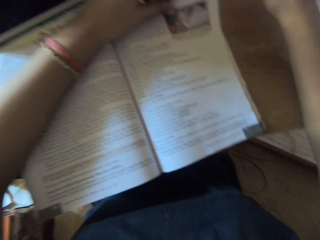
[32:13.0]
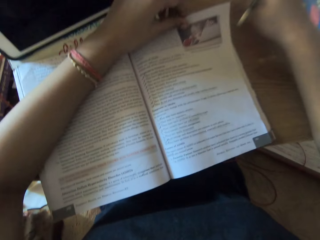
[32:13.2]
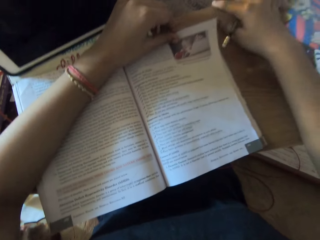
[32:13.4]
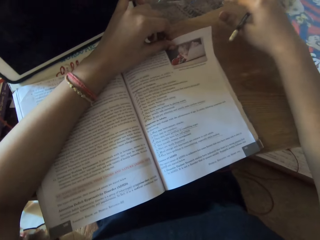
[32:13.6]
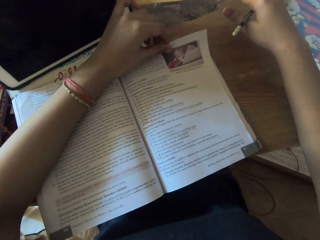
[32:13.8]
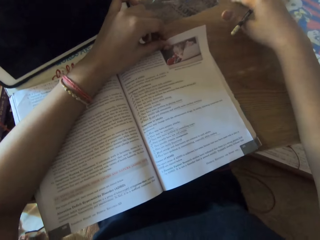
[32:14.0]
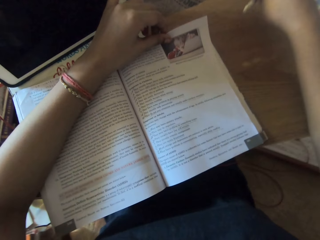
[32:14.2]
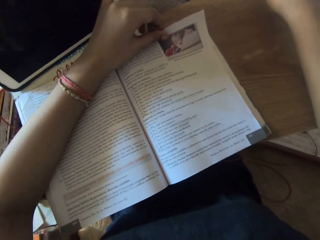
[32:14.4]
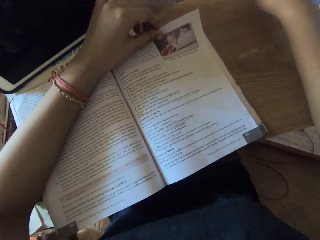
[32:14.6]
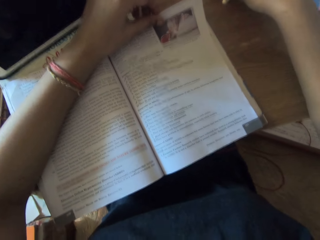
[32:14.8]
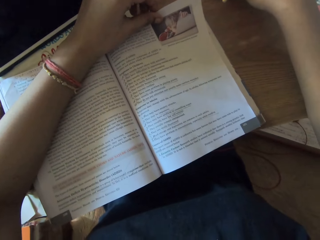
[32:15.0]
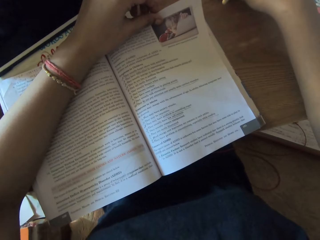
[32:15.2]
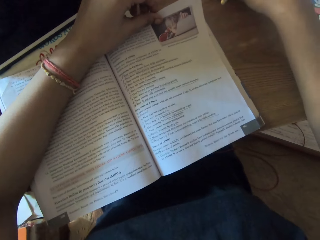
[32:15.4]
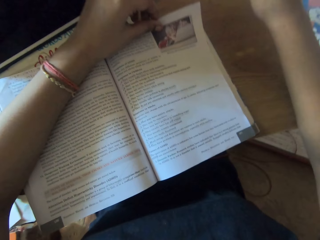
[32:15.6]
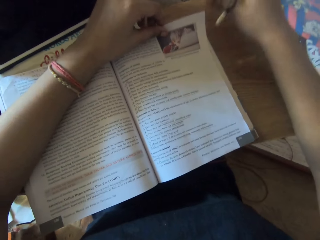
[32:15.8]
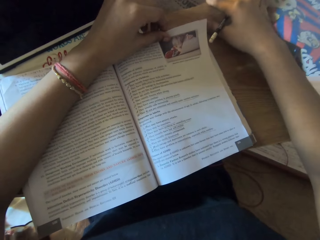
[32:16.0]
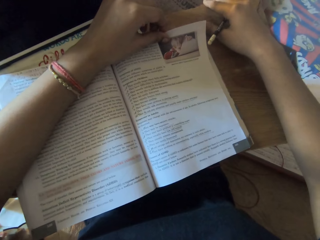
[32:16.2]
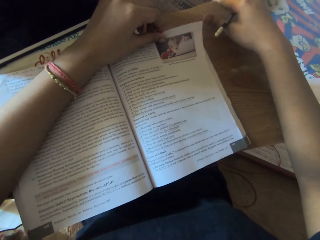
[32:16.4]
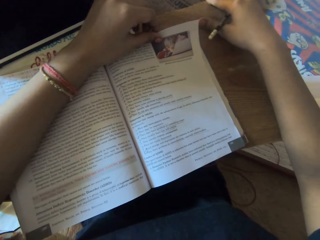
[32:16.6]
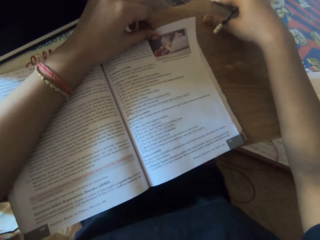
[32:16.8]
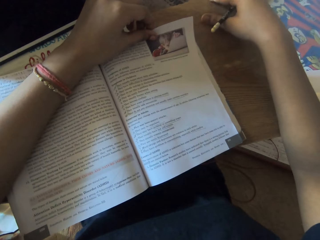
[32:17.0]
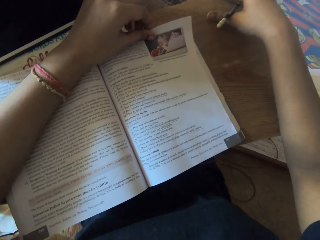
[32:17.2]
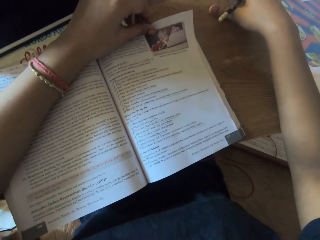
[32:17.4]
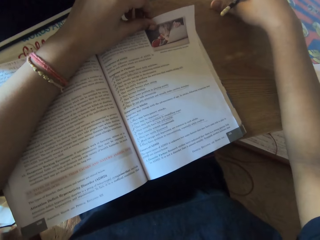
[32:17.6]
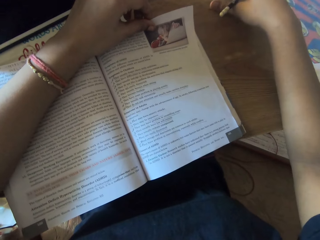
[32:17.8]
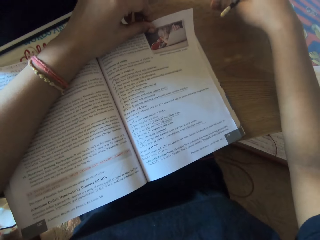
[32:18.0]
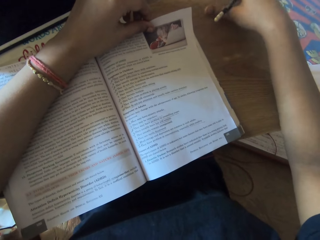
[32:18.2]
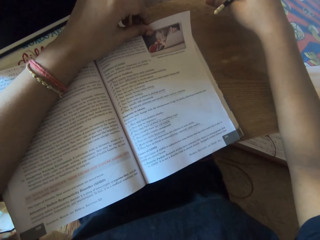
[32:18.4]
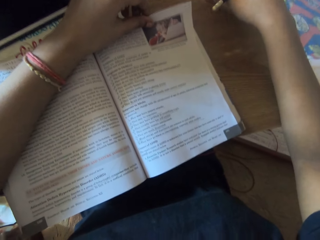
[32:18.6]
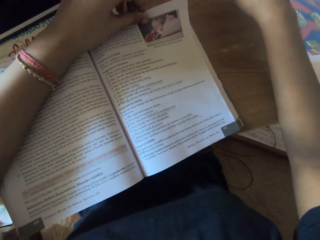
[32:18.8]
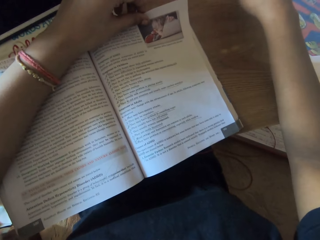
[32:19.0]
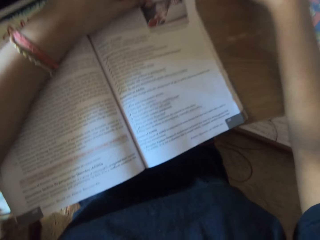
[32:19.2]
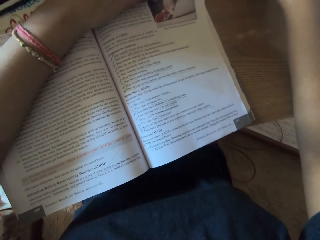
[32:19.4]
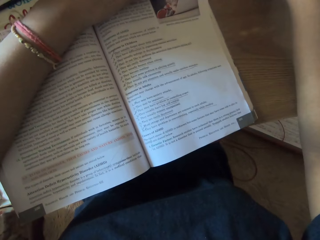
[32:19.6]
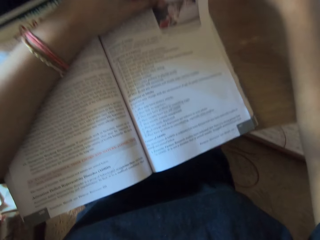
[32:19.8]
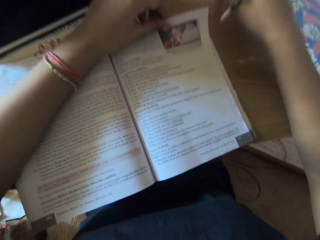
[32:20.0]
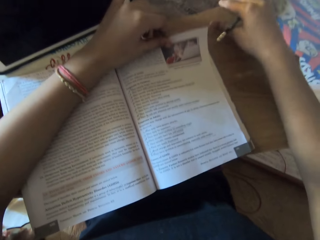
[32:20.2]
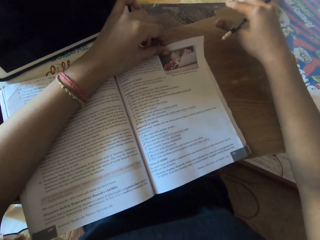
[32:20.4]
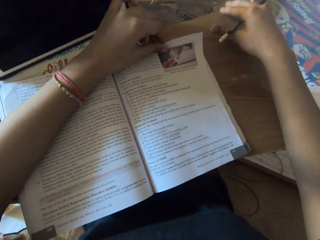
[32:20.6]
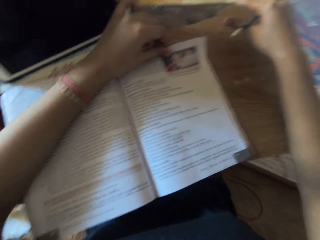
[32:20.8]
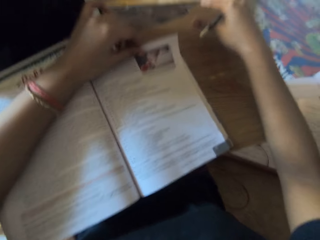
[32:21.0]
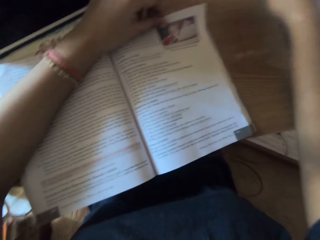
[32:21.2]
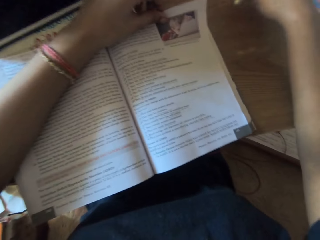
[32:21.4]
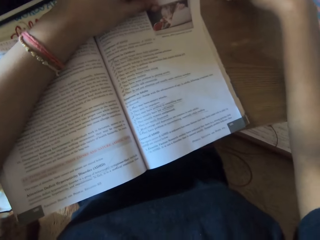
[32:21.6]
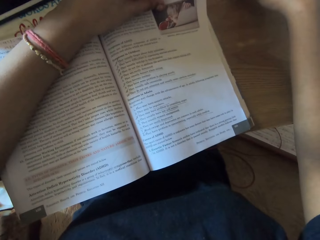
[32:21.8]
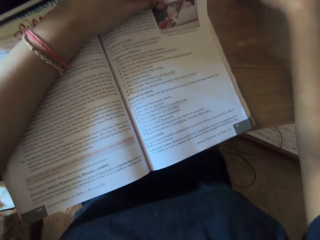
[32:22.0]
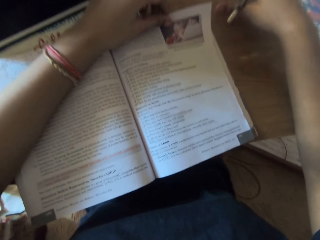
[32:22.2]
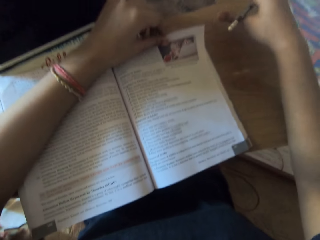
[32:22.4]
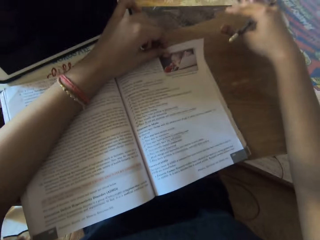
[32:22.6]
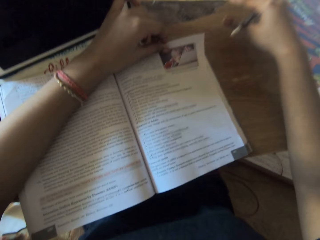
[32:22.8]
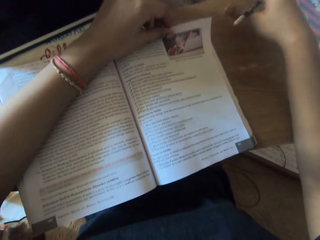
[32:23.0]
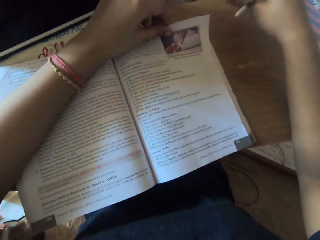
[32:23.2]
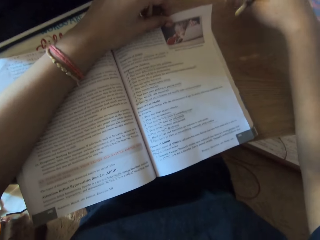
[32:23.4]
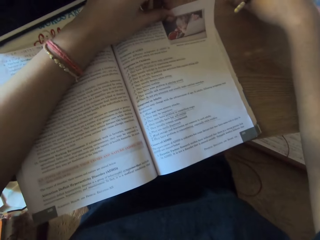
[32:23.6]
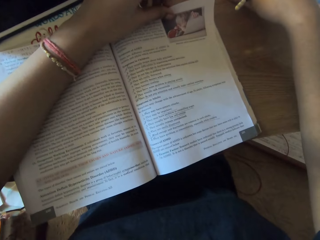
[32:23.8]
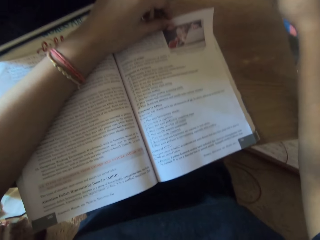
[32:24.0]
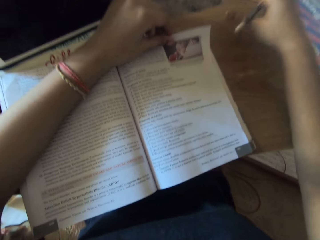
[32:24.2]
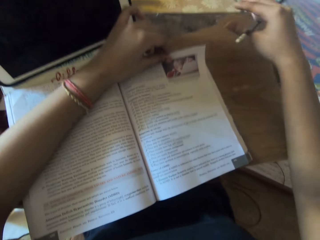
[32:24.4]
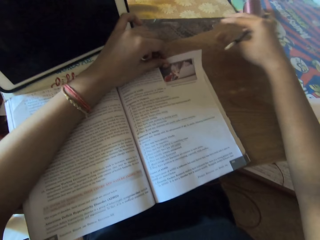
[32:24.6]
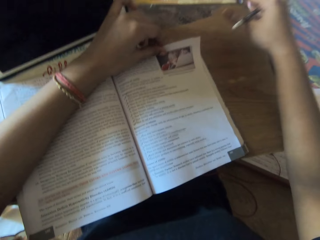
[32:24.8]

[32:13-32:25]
The camera wearer gestures with his hand. He reads the book.

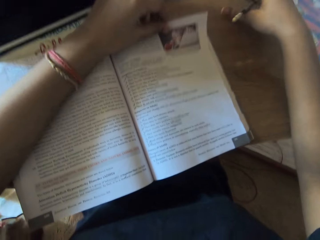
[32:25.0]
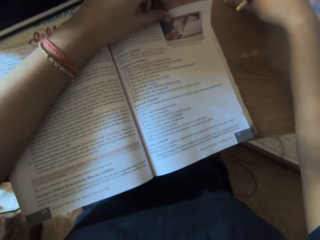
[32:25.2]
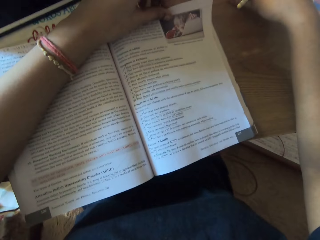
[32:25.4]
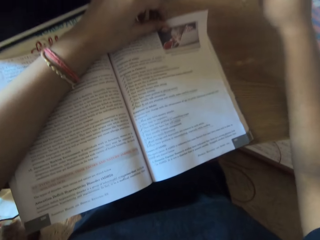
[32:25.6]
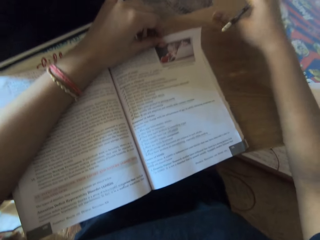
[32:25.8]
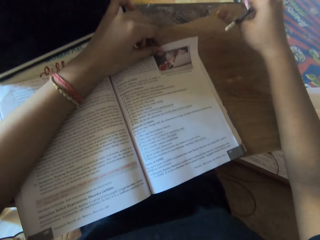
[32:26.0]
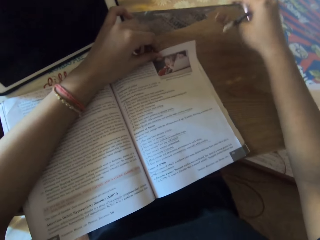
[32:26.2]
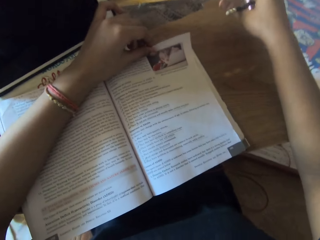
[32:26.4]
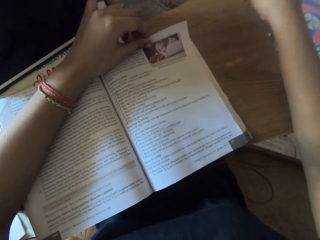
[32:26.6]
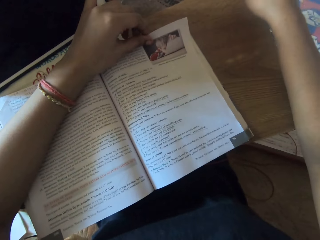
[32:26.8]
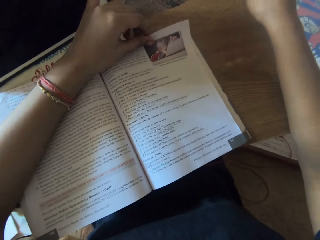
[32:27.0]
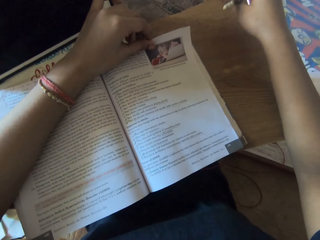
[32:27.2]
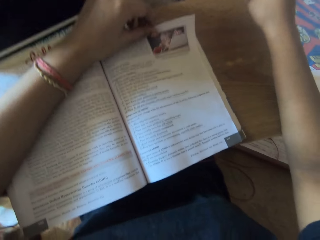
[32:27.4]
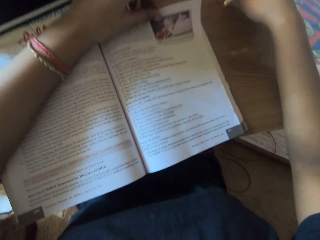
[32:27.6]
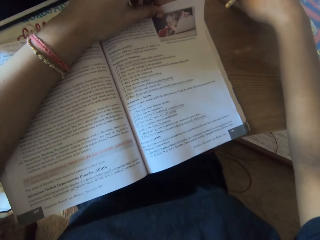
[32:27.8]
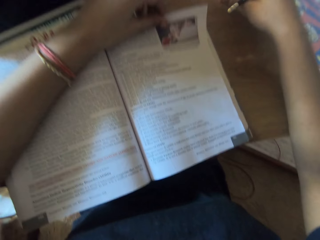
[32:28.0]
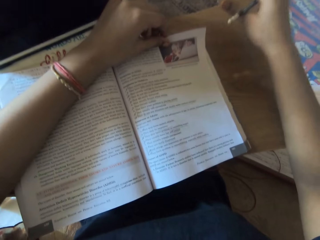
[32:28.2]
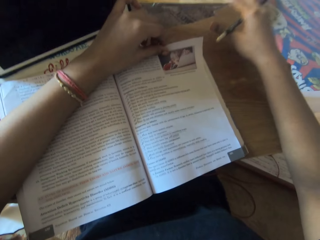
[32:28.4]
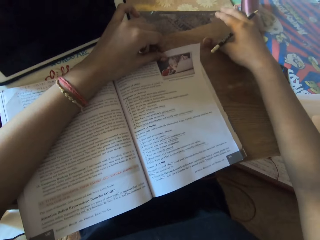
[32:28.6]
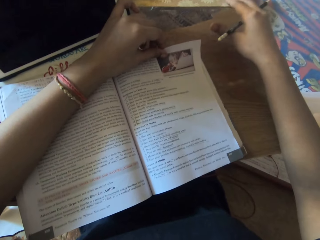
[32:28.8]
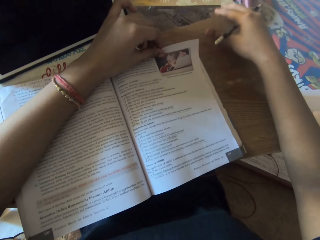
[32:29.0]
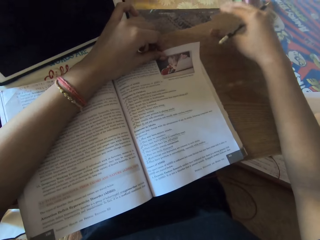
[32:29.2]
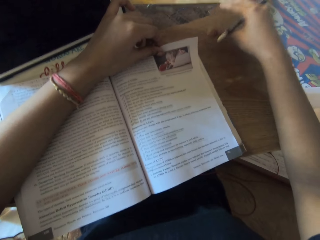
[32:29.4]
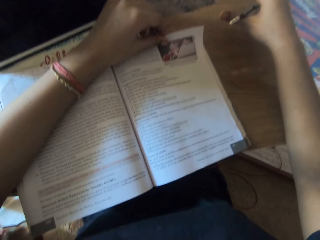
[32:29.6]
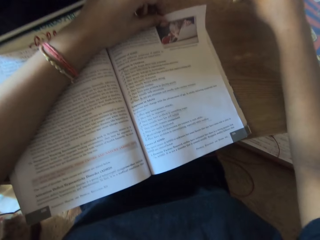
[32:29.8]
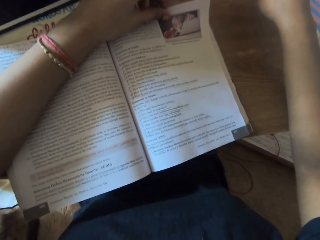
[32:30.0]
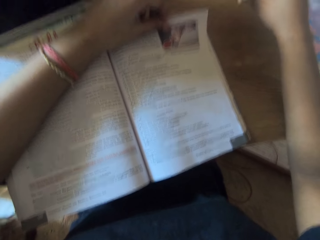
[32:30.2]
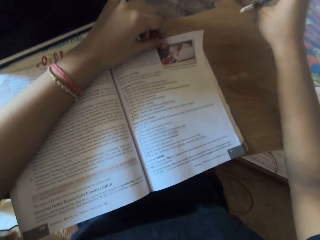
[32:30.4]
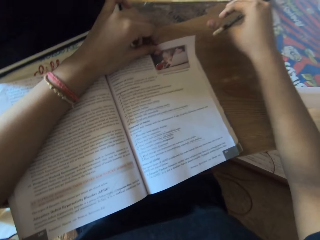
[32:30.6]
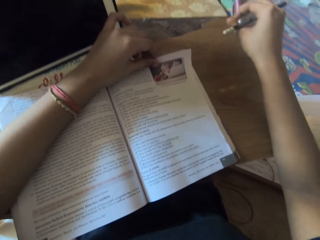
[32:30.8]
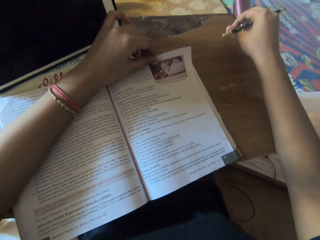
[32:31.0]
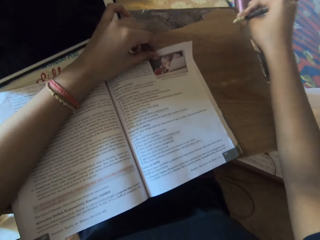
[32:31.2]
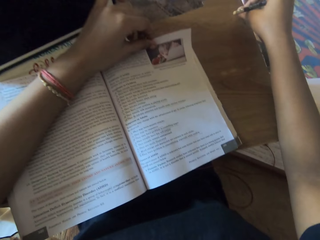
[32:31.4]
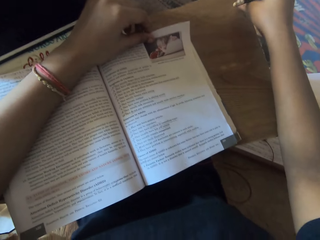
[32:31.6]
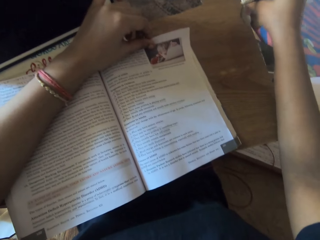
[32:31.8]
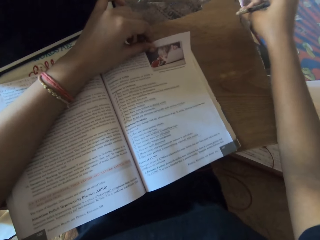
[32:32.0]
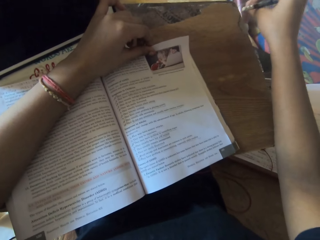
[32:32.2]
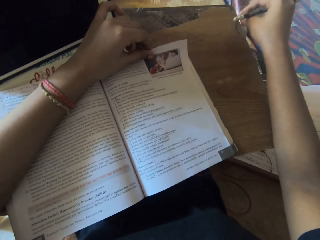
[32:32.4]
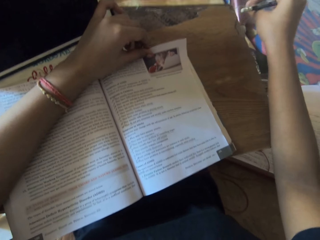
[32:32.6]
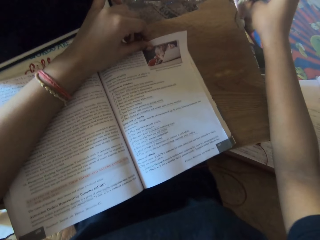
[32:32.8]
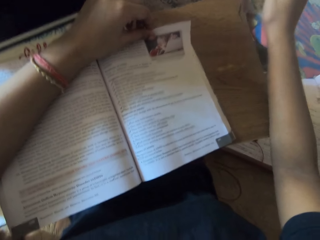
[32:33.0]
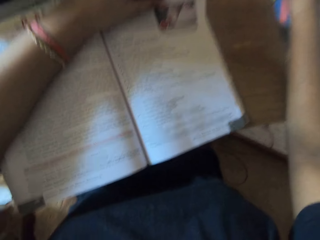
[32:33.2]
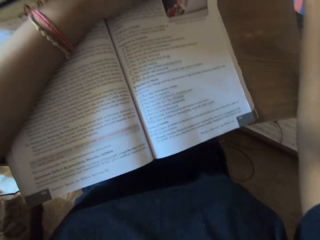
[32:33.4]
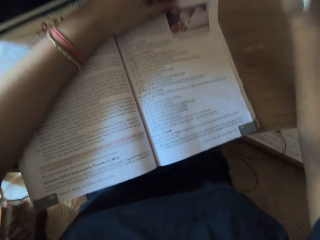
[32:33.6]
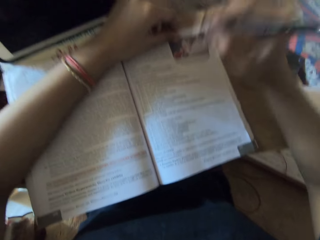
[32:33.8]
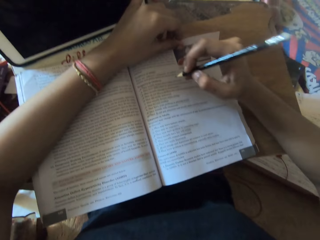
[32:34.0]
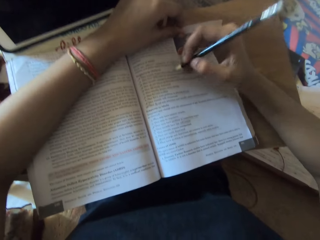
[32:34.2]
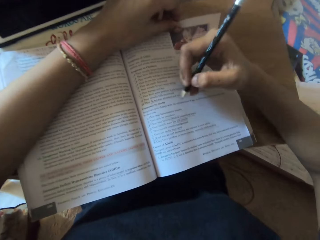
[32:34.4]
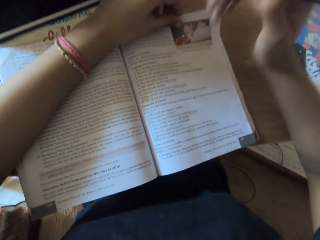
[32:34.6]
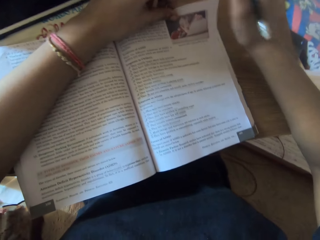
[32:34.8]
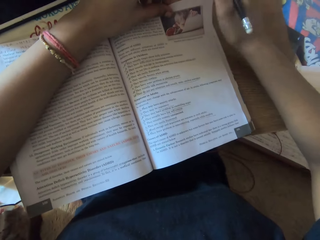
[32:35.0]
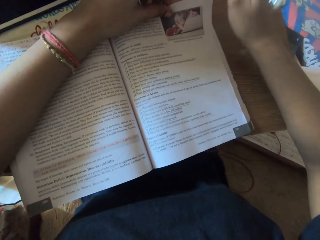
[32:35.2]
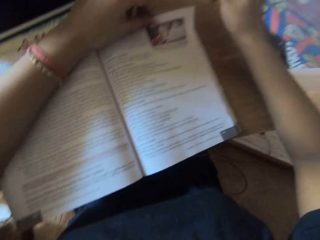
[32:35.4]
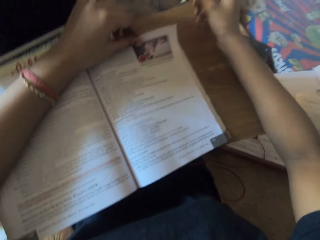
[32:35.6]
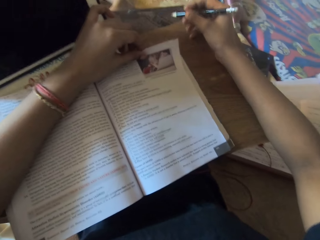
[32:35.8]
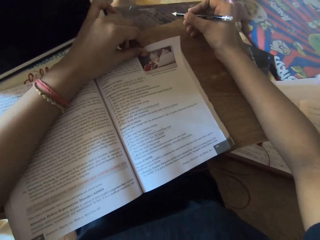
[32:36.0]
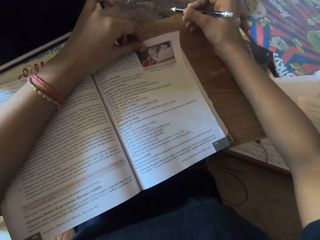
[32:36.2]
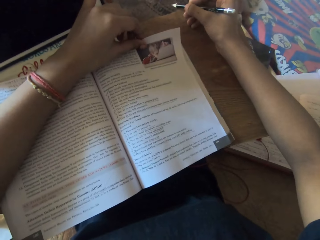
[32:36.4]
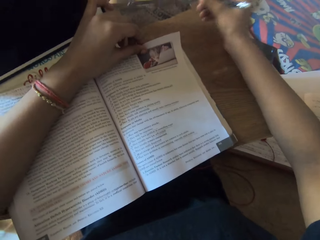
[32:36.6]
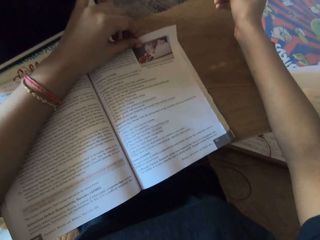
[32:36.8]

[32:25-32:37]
The camera wearer gestures with his hand.
